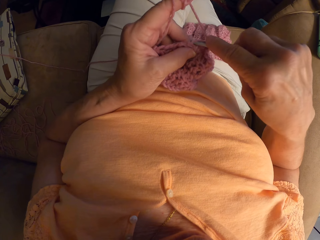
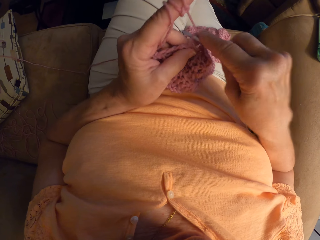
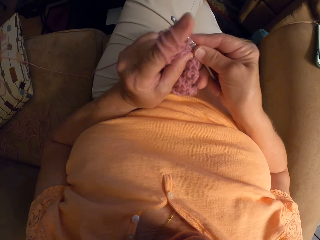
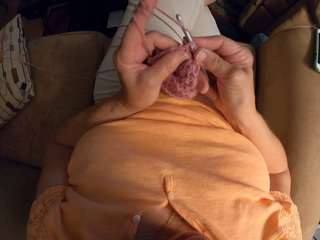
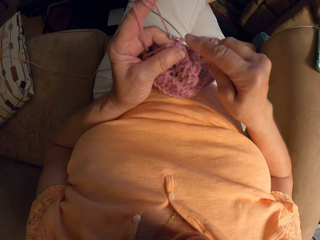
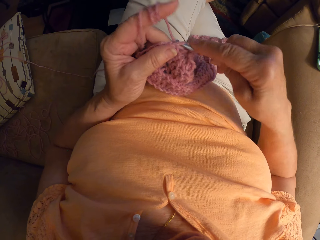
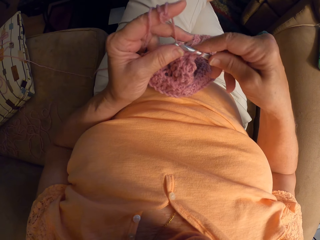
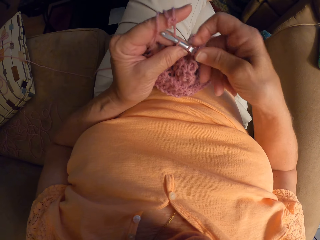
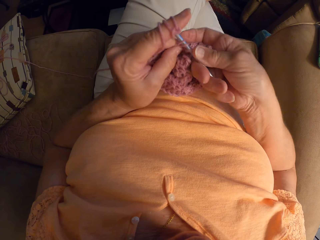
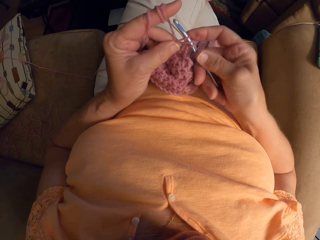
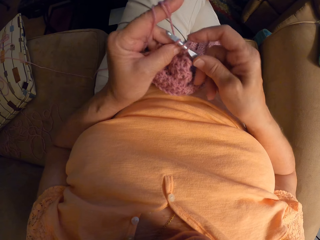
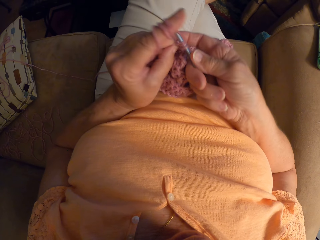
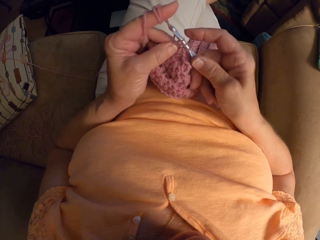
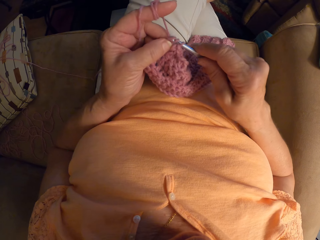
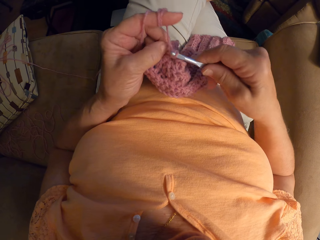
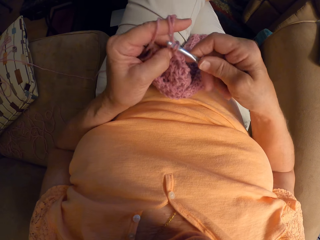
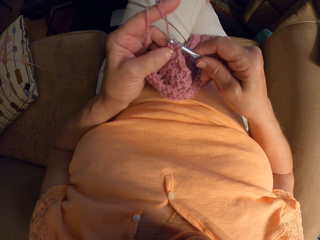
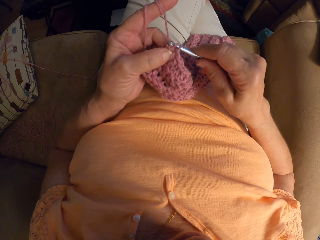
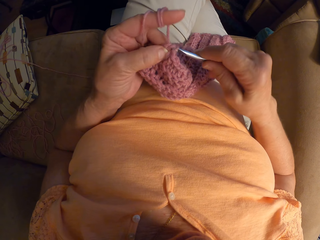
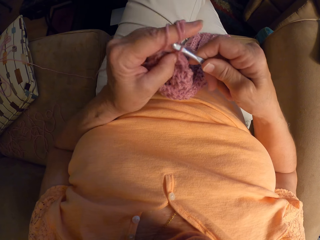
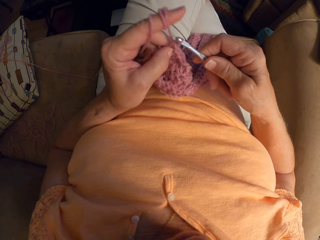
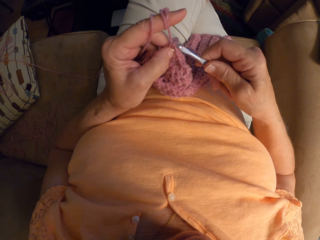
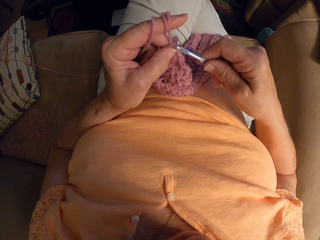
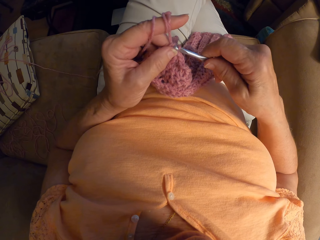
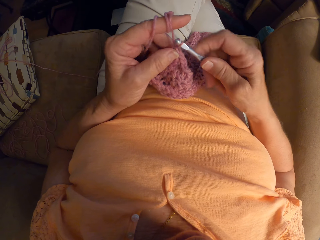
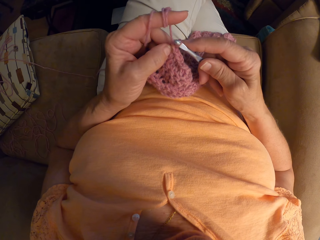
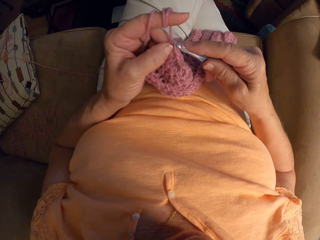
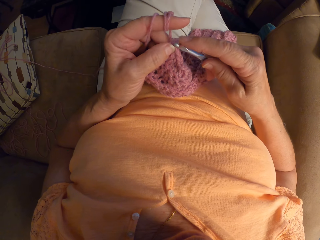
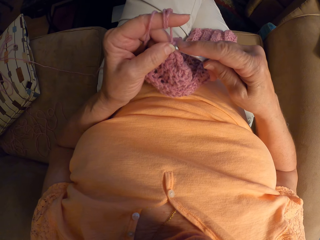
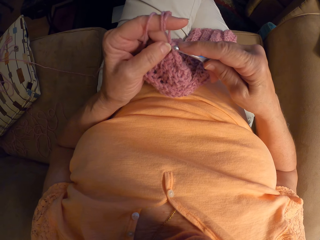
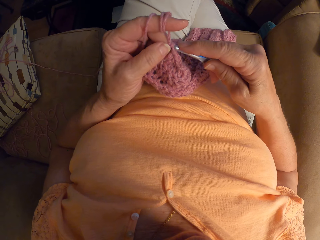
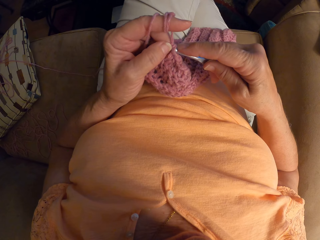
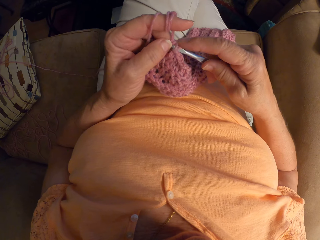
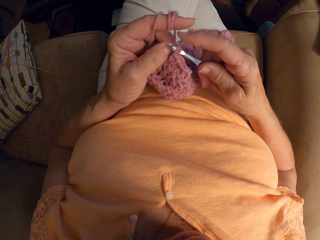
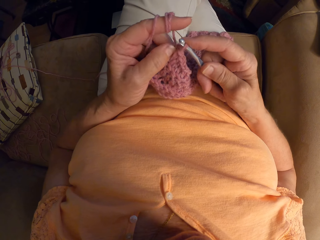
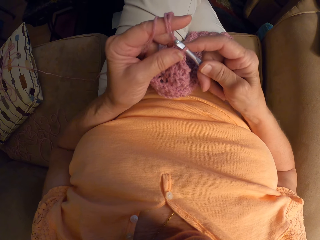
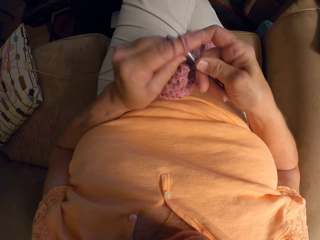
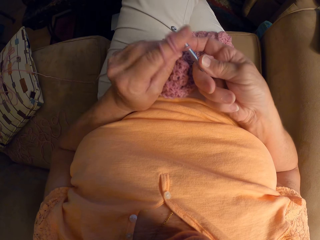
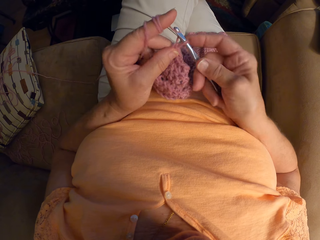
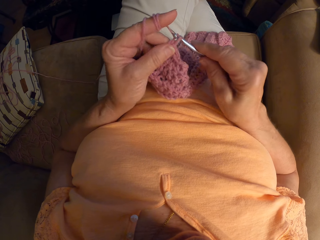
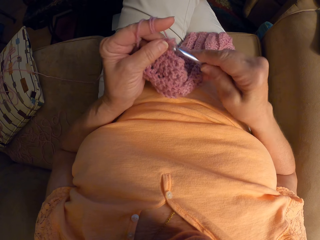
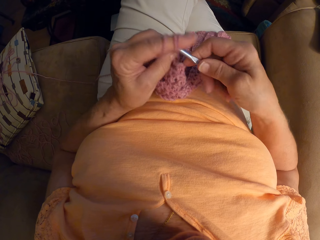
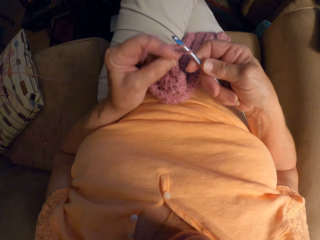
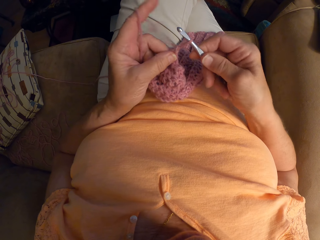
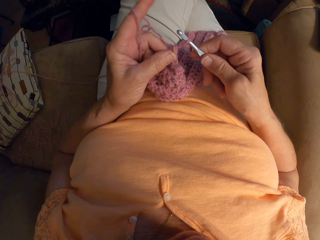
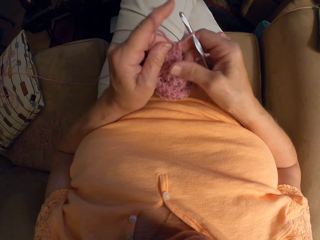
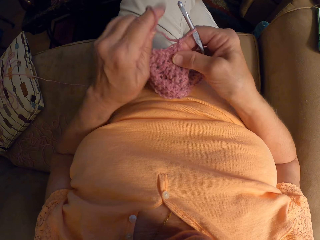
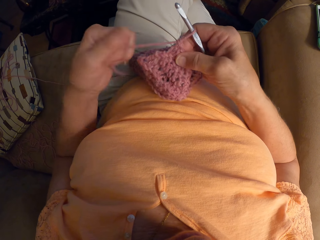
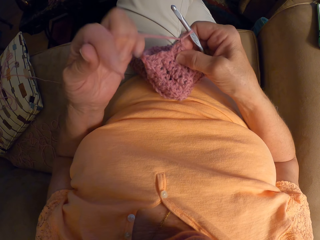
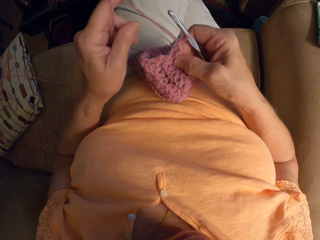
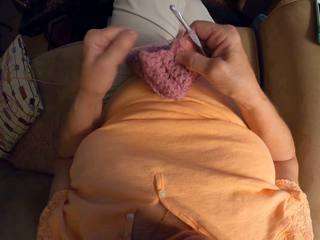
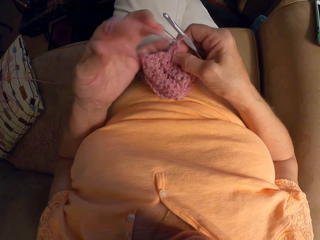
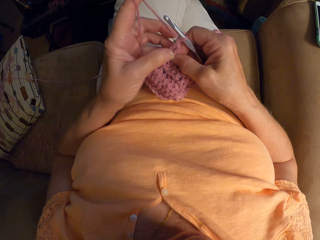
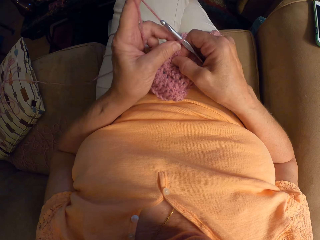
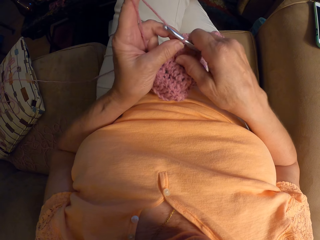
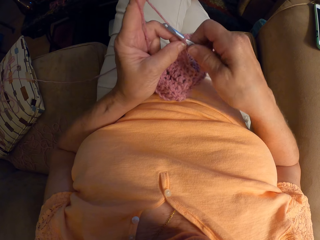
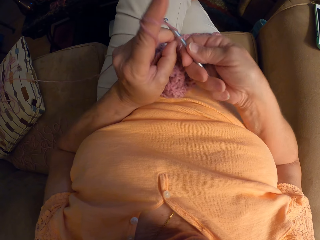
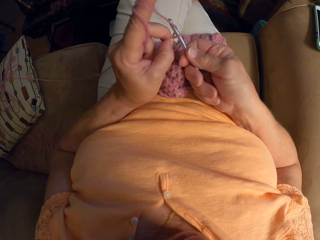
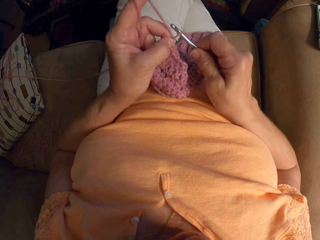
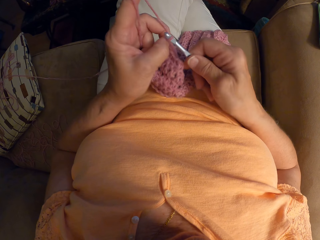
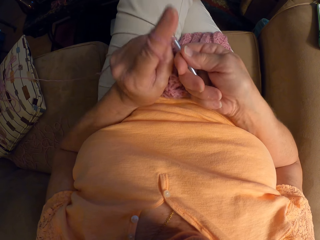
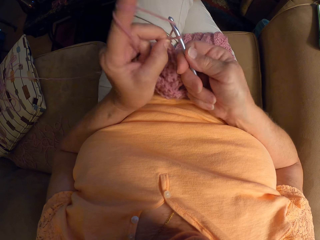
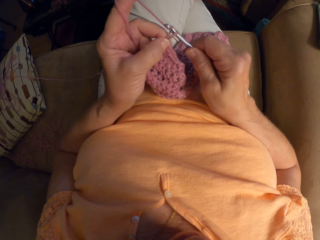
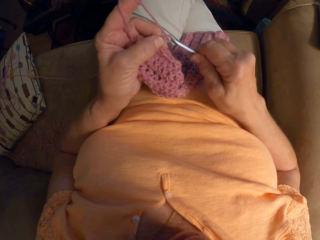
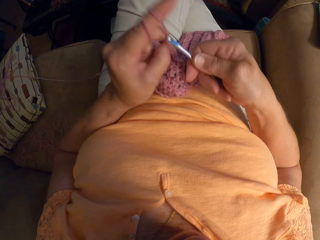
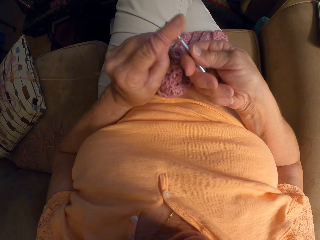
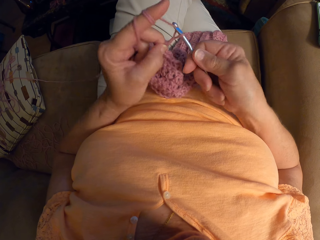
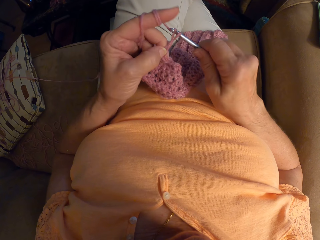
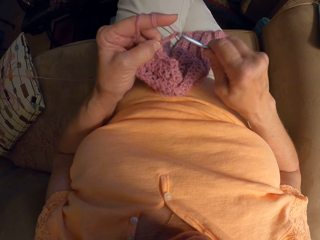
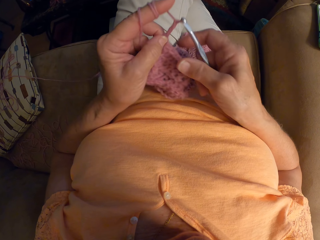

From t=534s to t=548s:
The camera wearer crochets with the yarn. They adjust the yarn with their left index finger. They wind the thread on their finger. They crochet with the yarn.

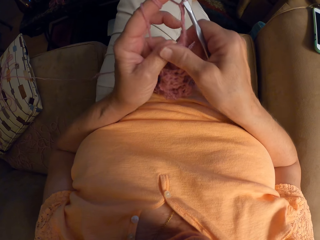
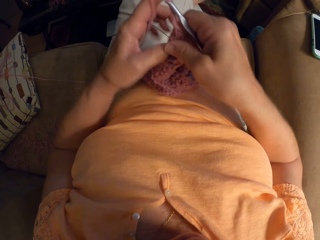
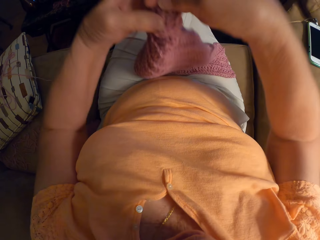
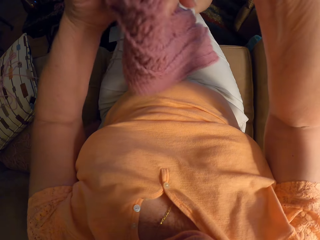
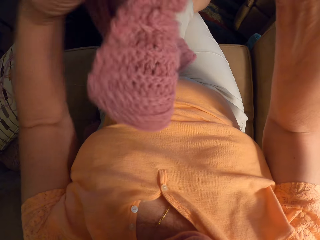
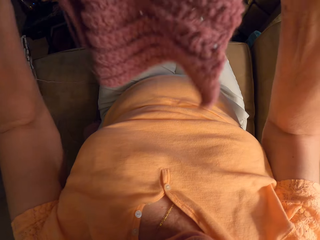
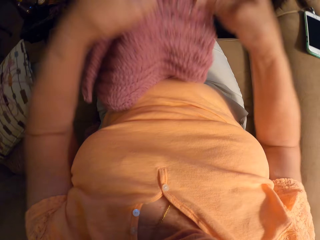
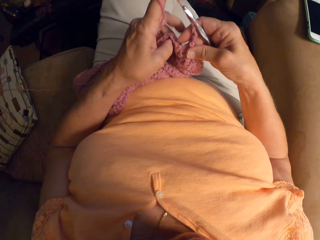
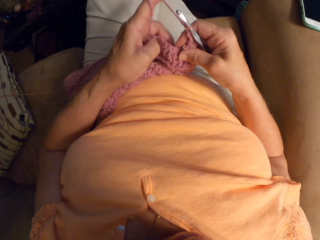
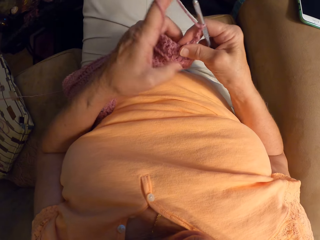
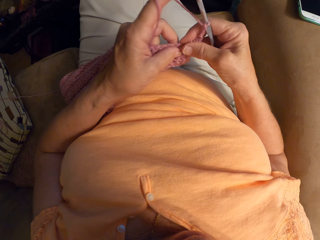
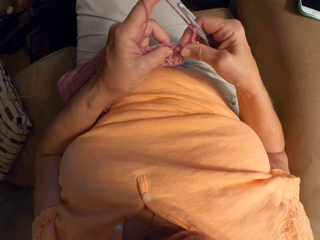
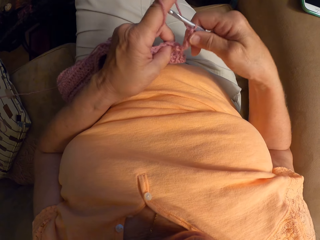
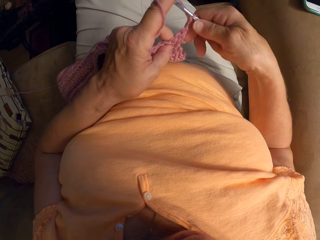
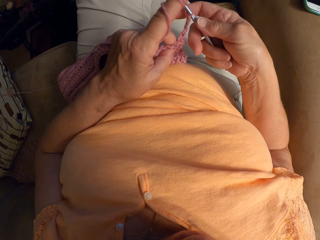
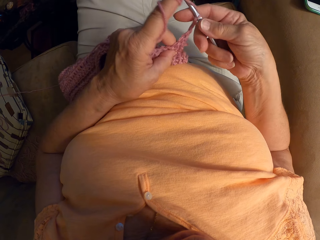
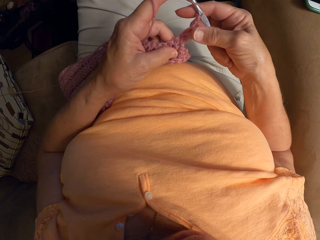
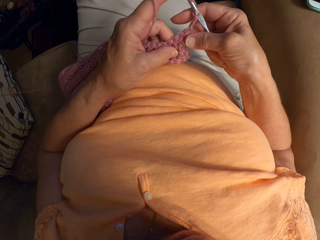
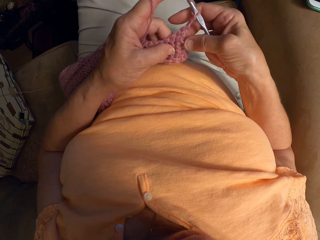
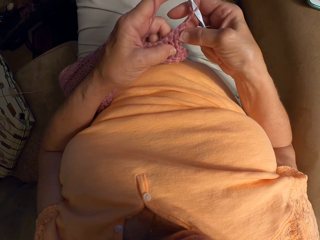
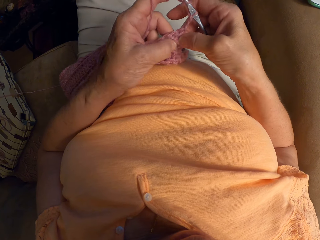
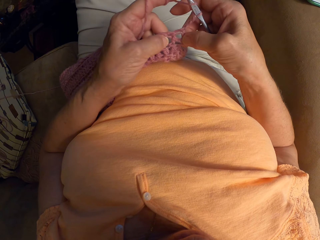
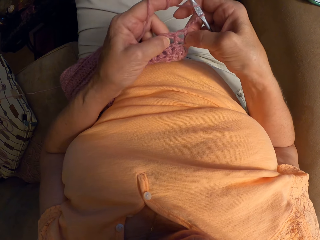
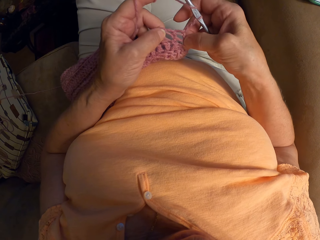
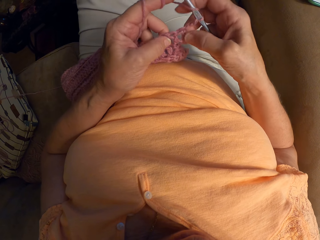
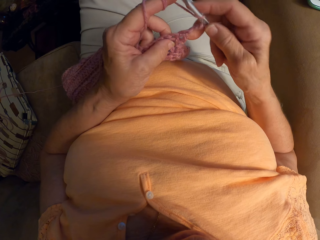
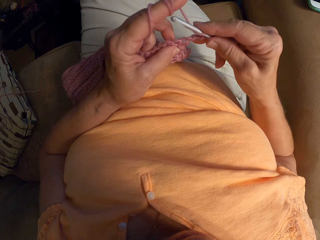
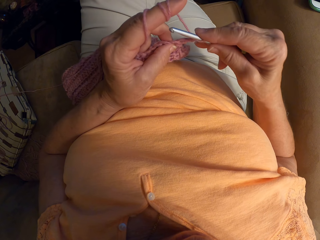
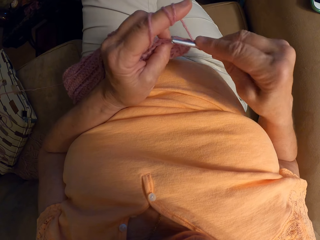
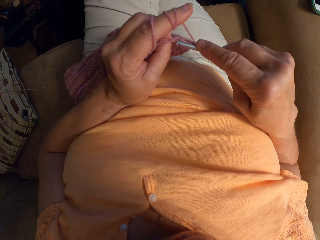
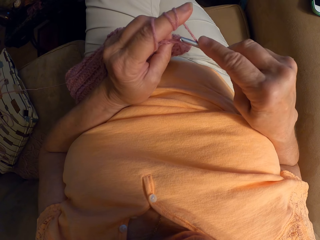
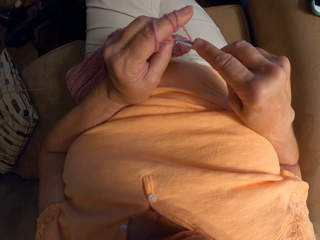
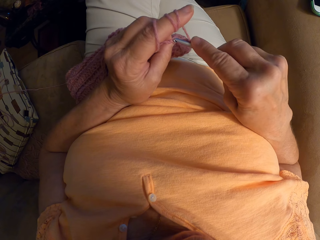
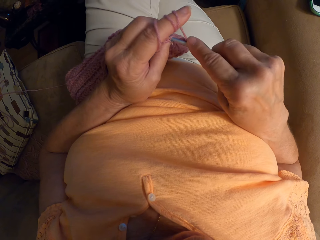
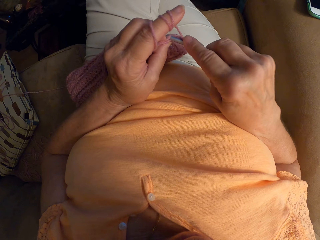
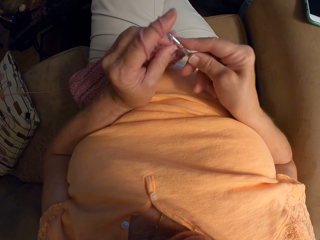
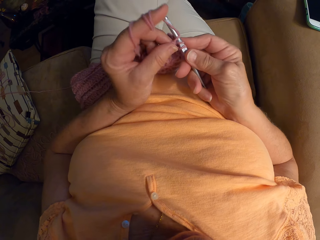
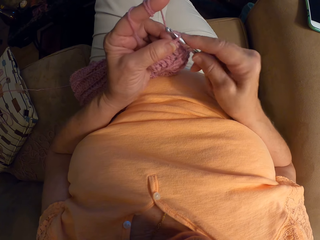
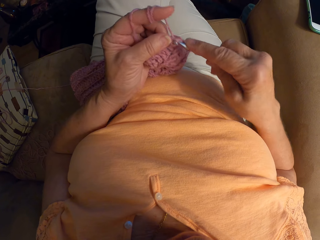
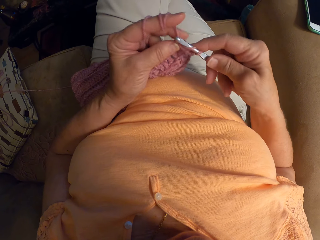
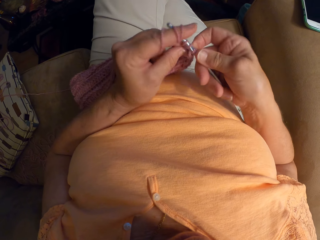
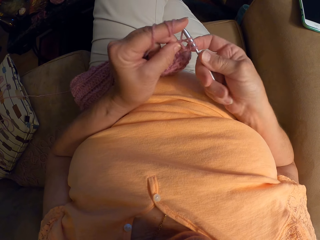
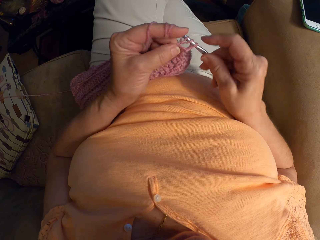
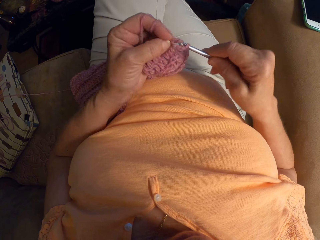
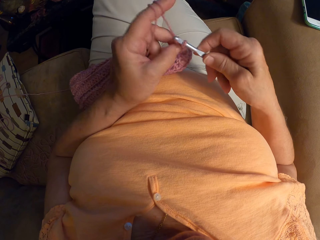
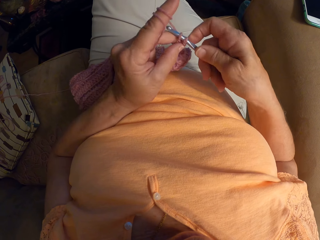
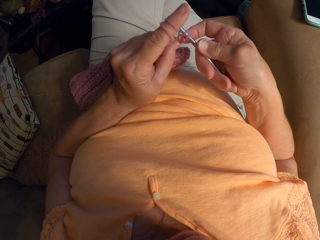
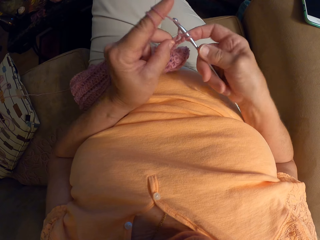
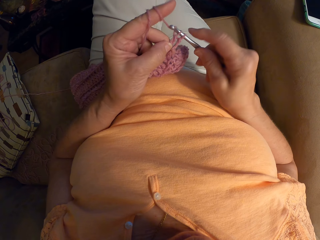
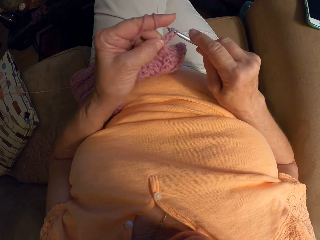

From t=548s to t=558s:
The camera wearer adjusts the crochet with their hands. They lift the sweater fabric and put down the sweater fabric. They knit the sweater fabric. They hold the sweater fabric. They knit the sweater fabric.
